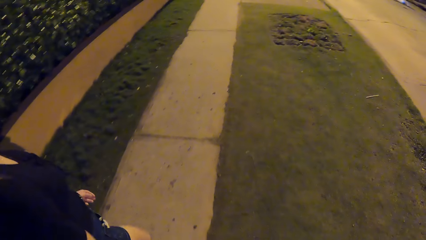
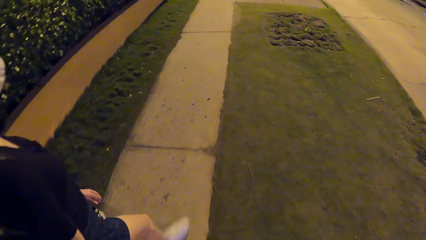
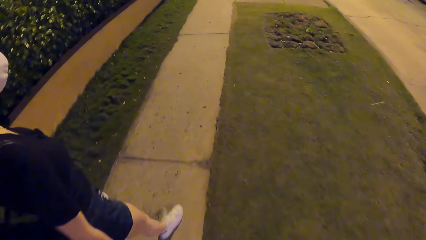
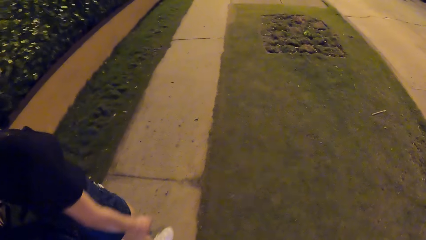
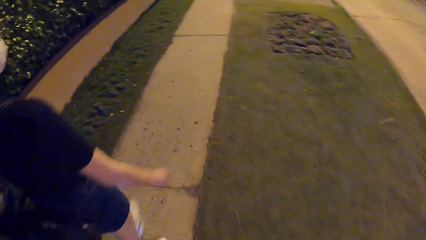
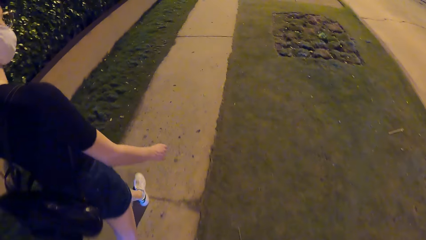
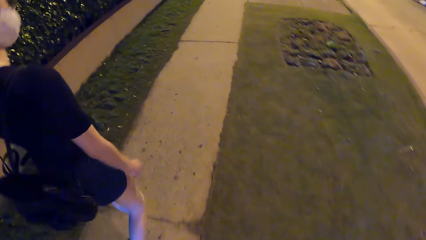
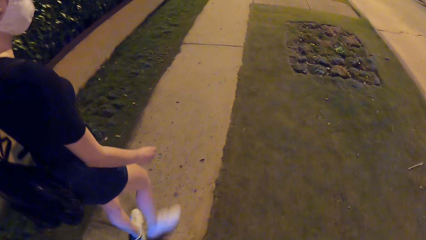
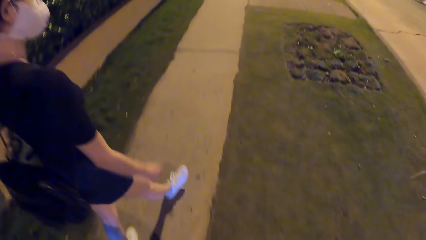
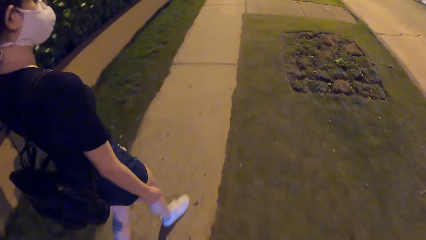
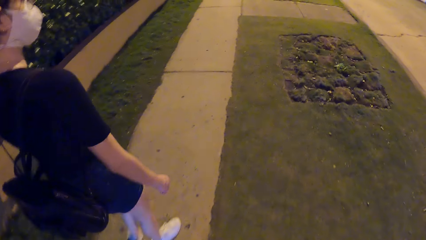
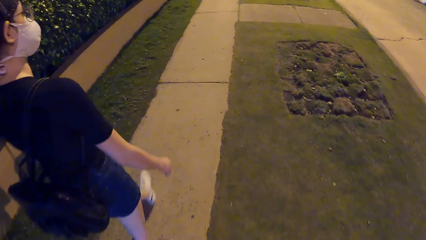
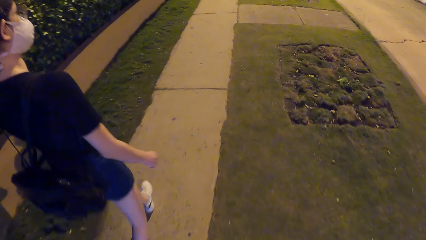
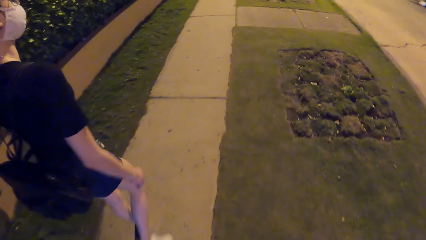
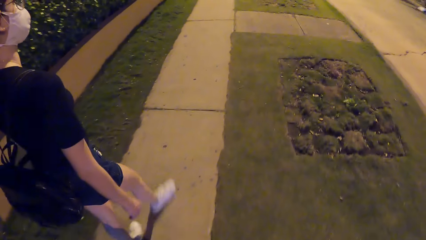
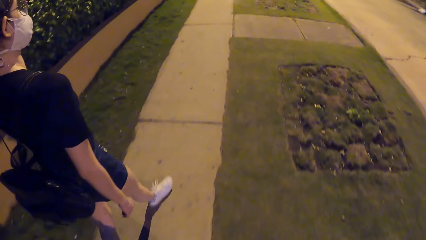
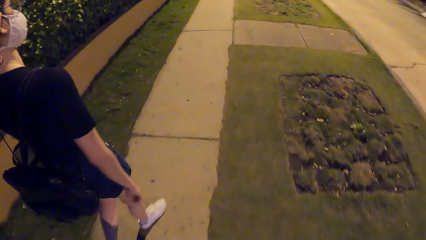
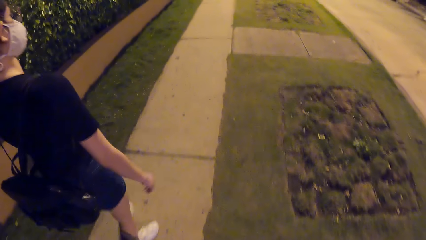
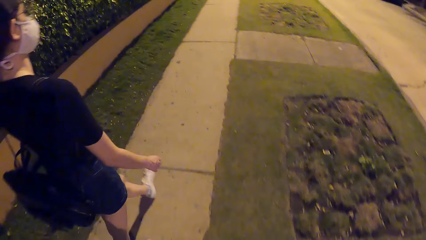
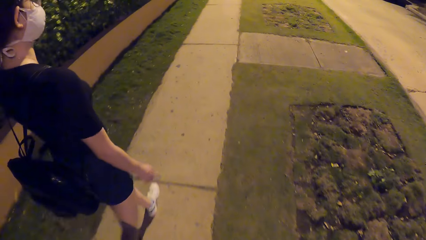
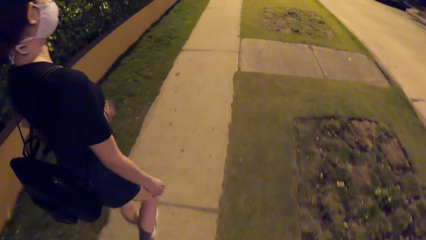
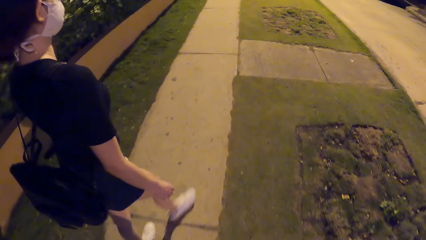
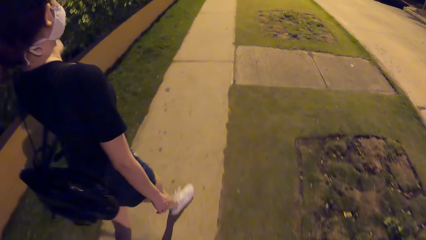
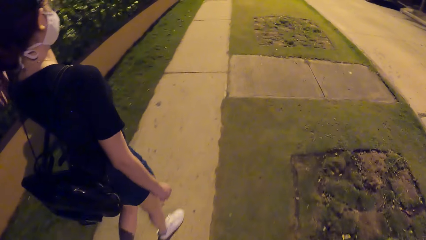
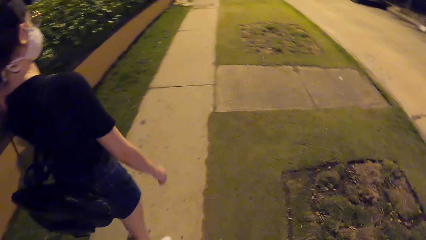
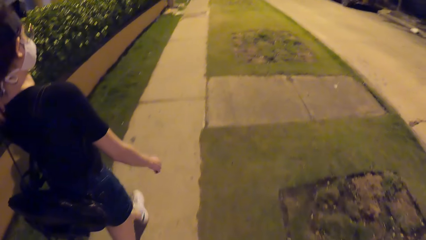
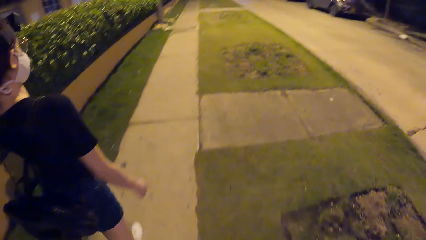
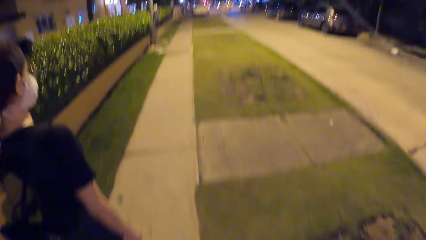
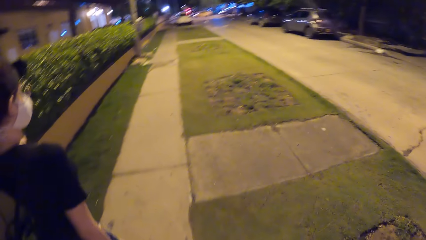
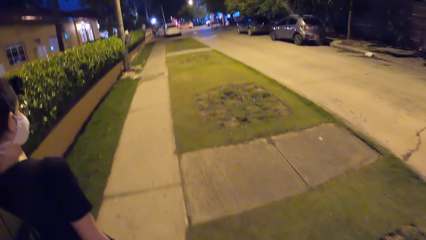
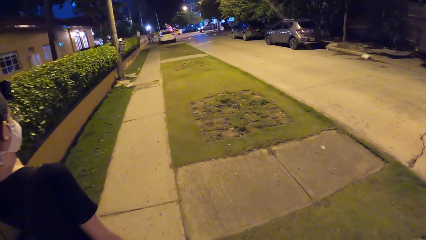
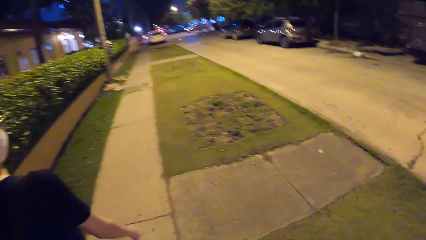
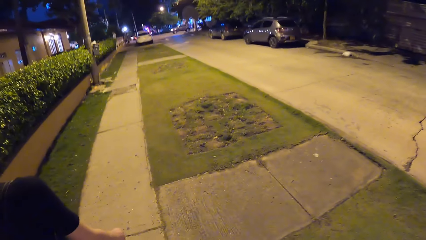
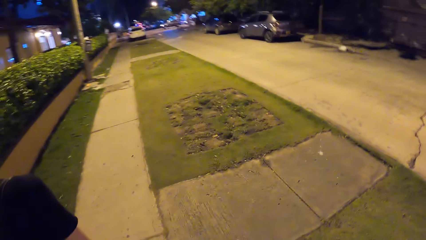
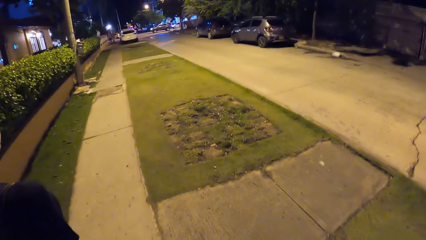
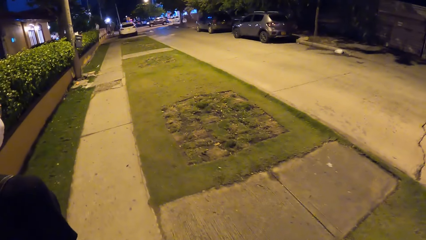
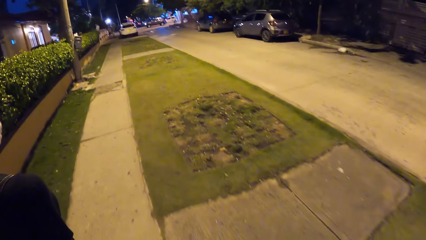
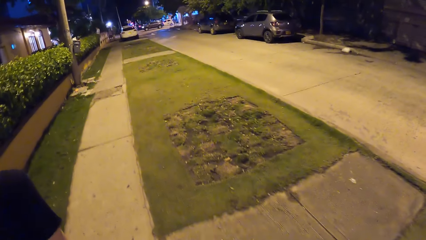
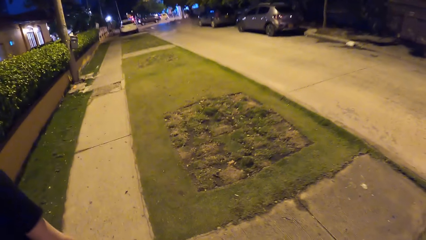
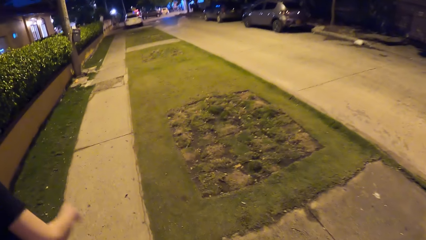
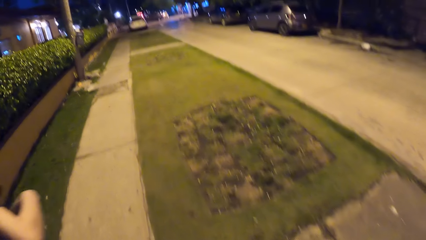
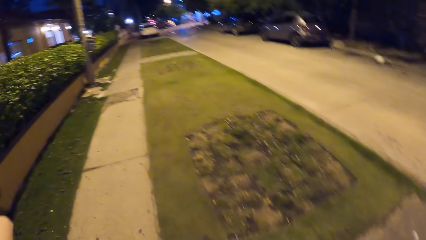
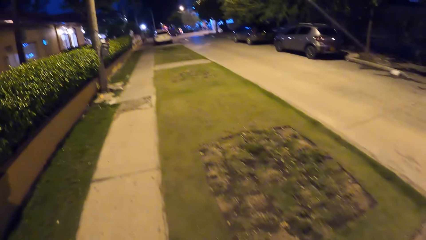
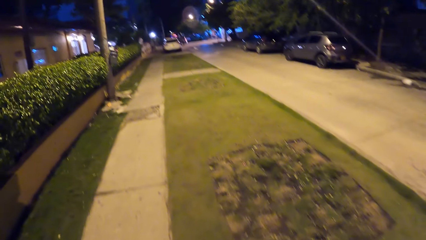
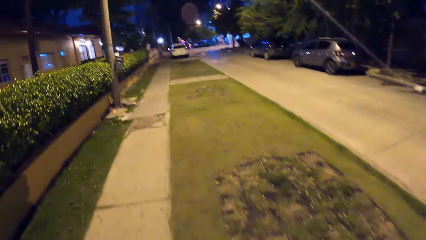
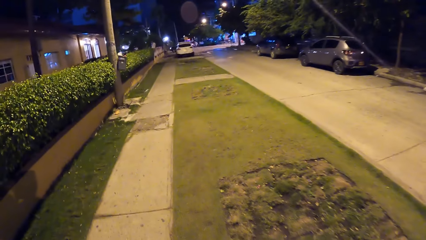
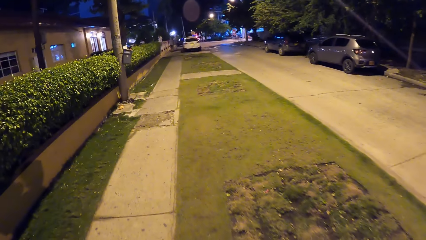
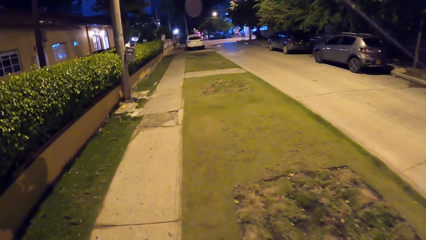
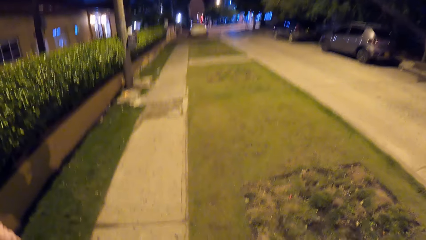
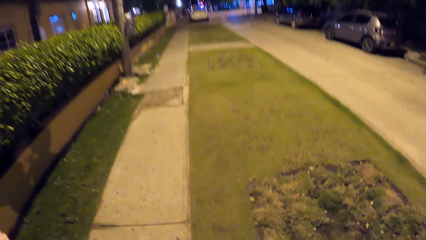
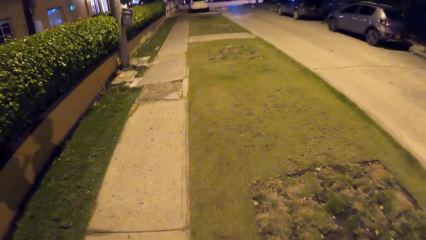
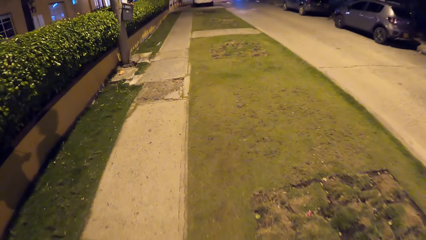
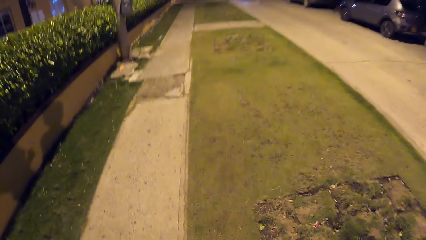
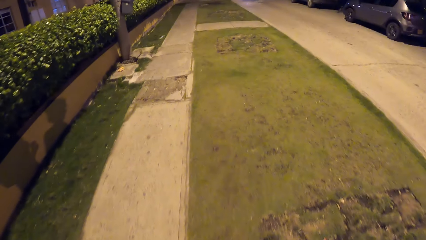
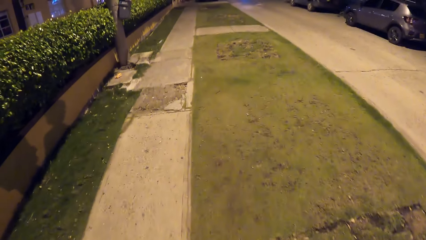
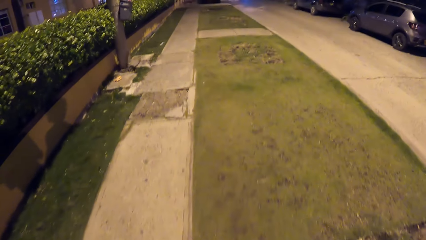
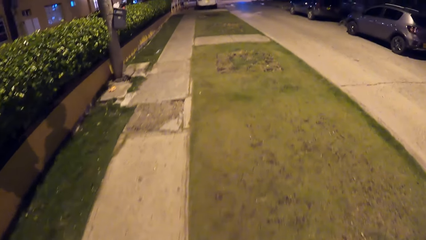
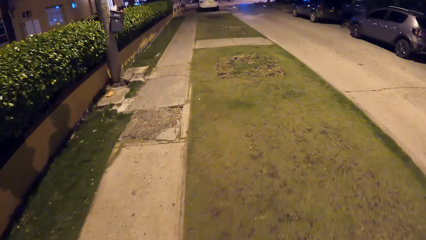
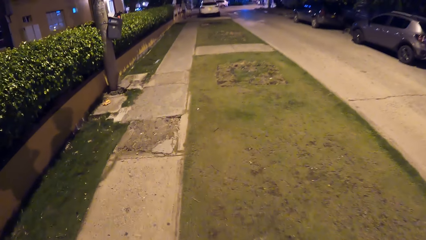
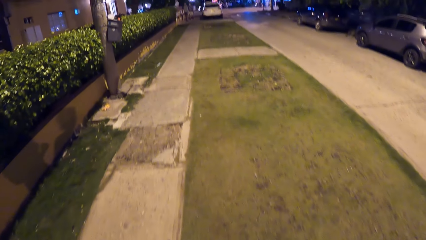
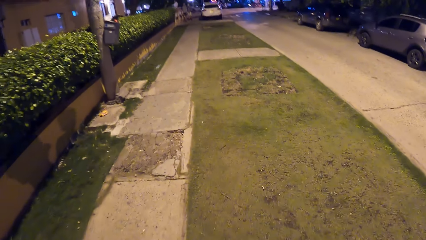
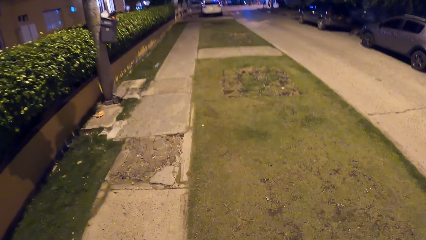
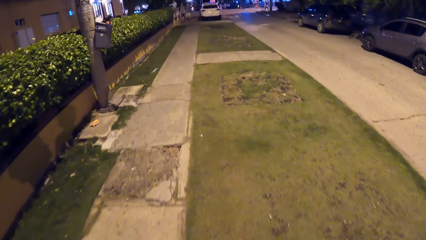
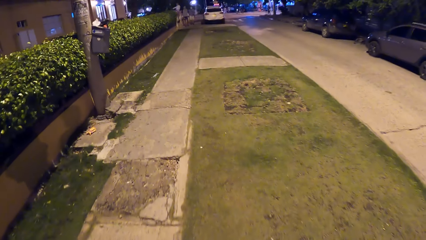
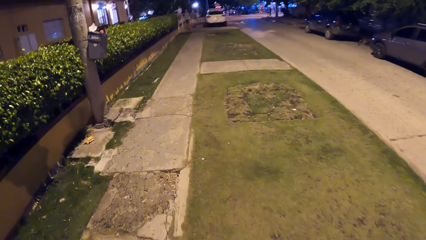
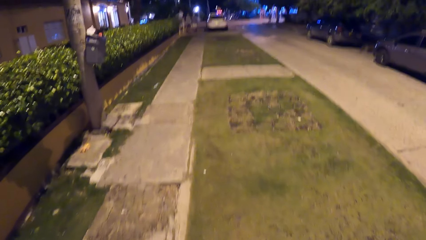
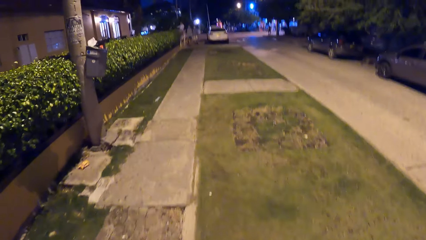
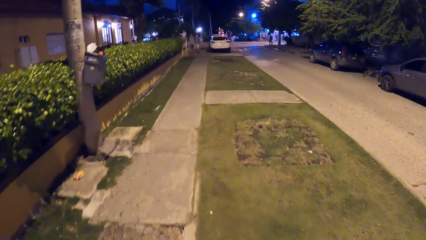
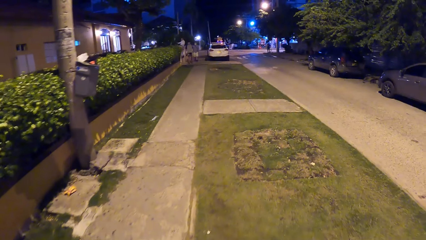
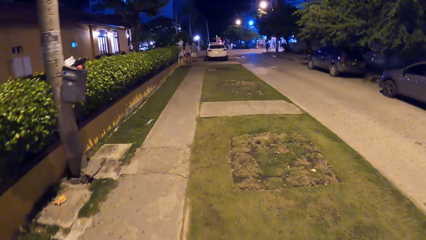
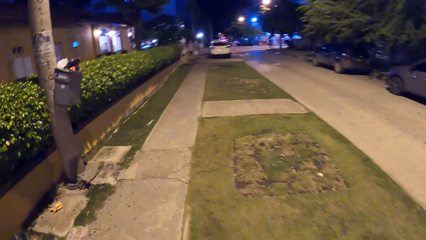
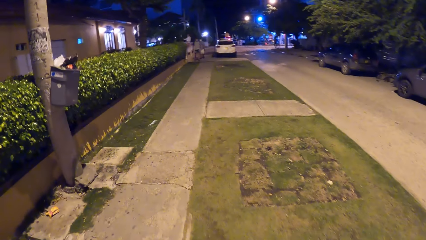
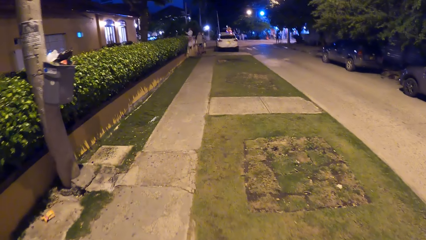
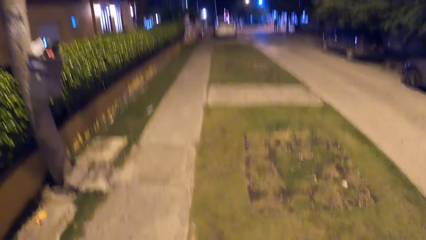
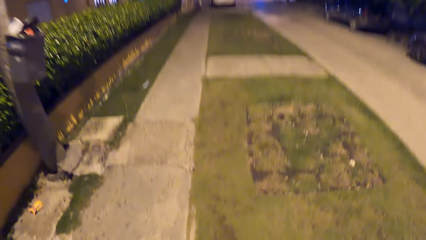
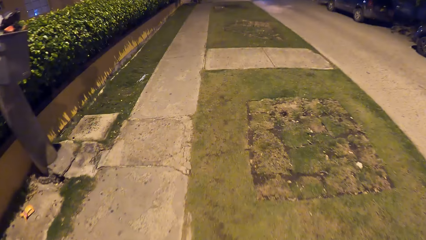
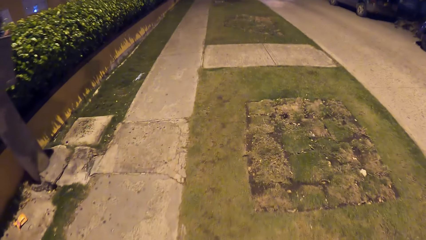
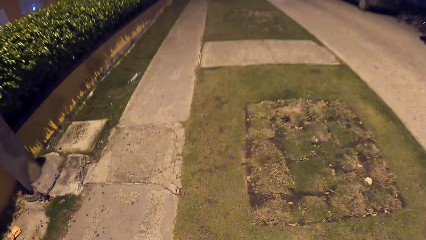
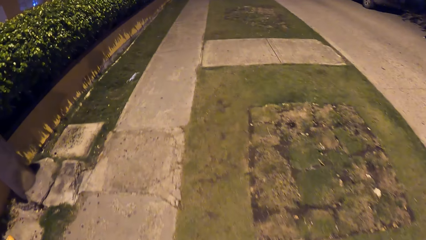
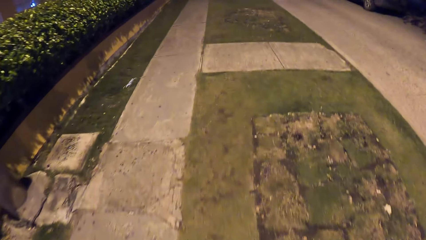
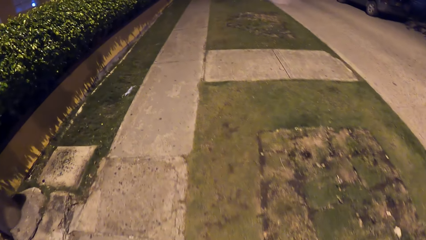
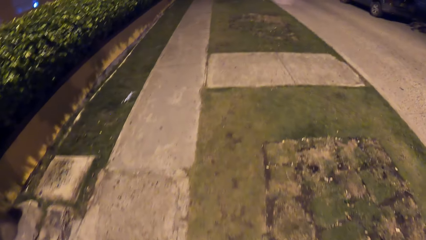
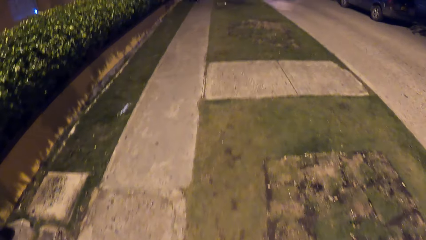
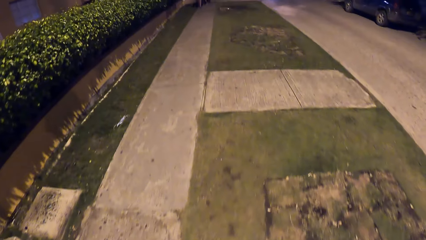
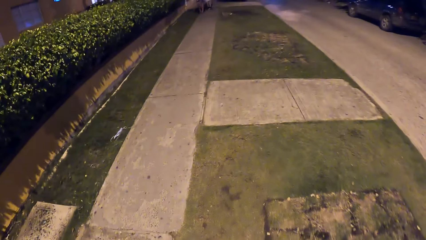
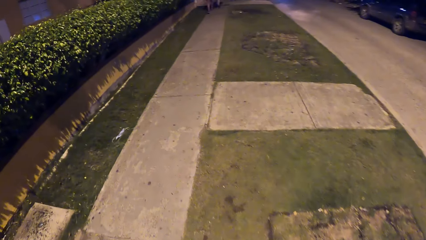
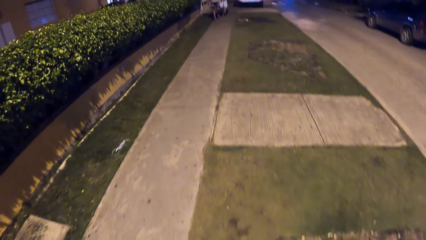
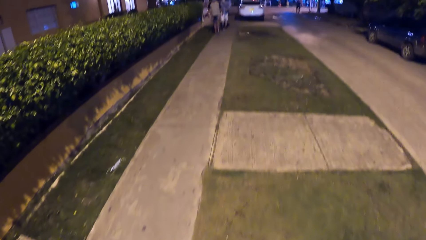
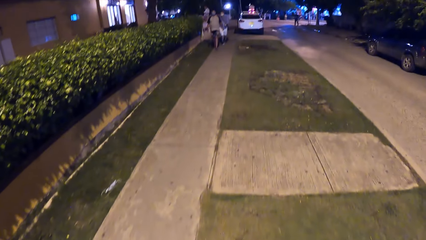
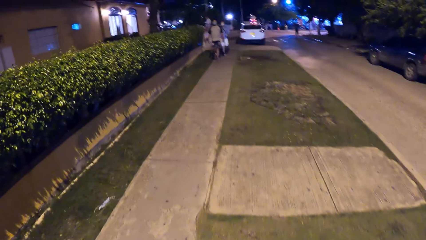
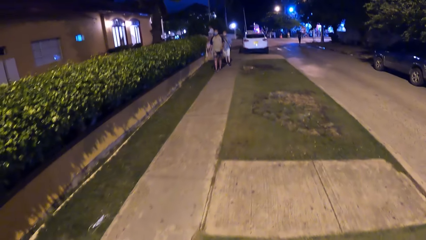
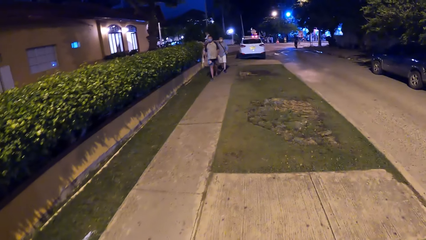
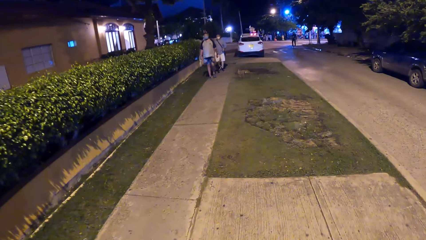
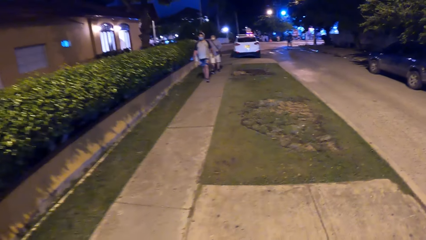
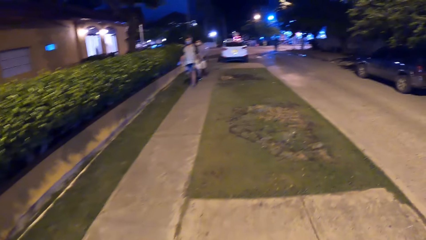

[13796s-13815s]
A lady walks on the footpath beside the camera wearer. The lady adjusts a strap of a knapsack on her back with her left hand. The lady touches her hair.
